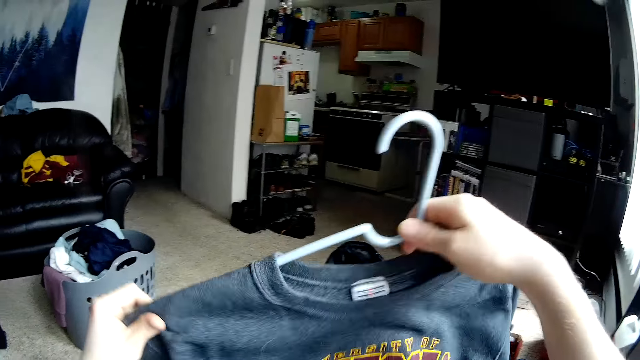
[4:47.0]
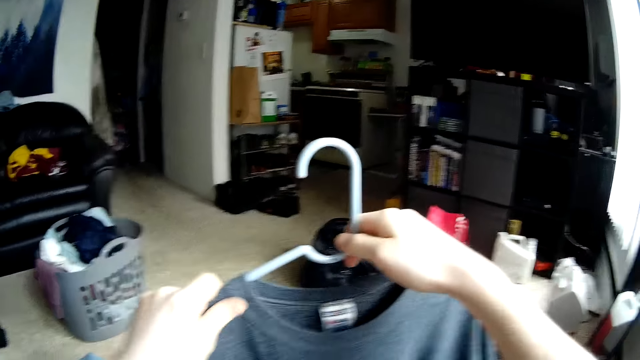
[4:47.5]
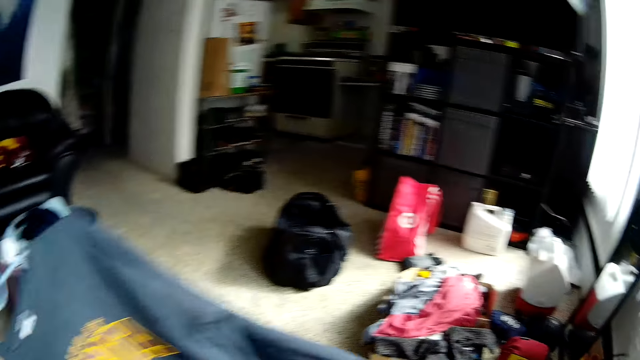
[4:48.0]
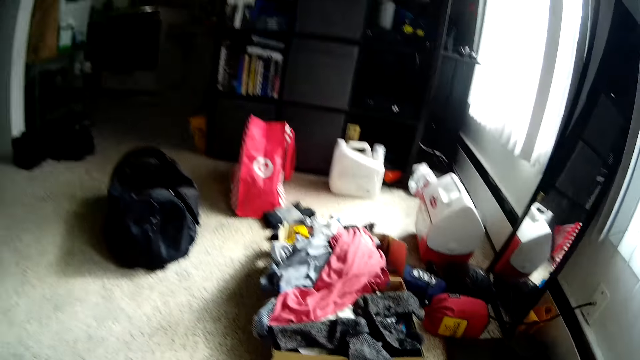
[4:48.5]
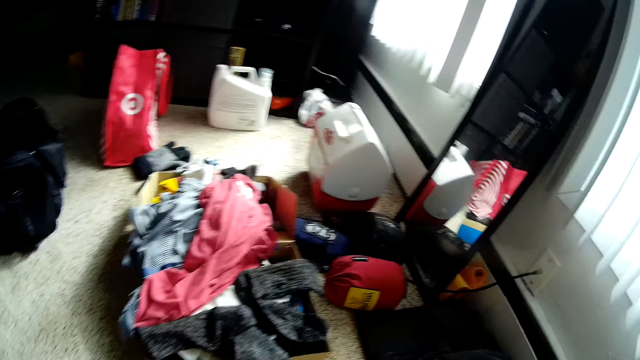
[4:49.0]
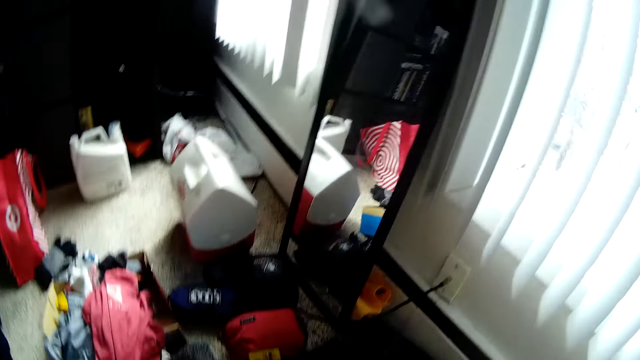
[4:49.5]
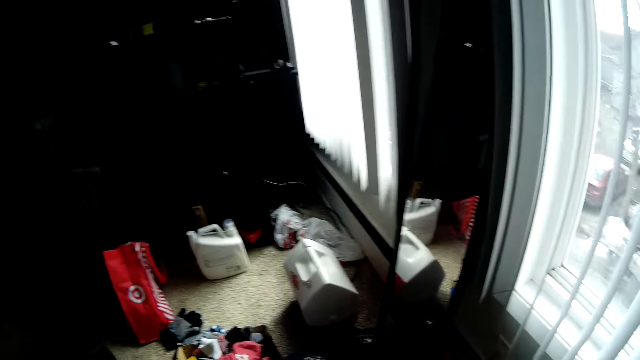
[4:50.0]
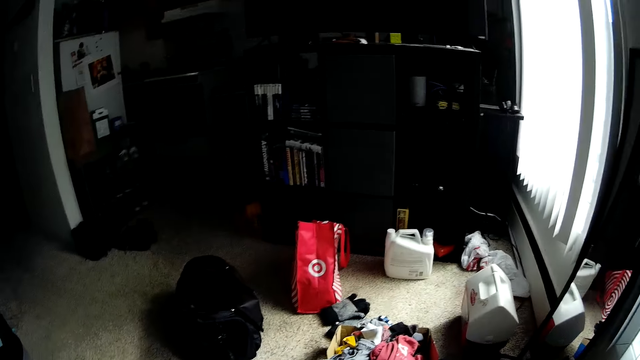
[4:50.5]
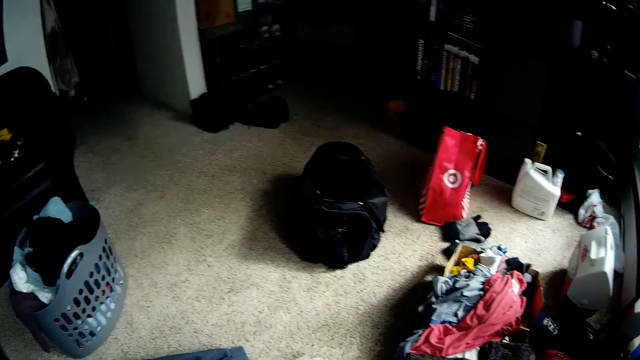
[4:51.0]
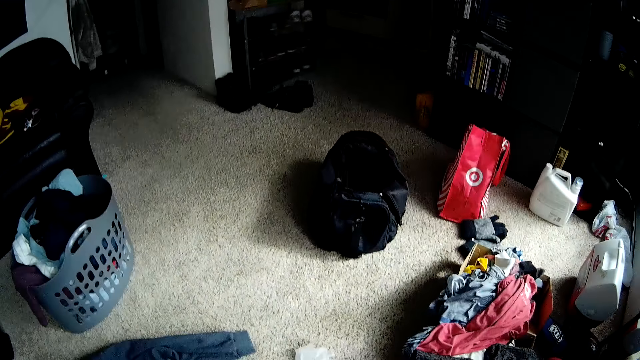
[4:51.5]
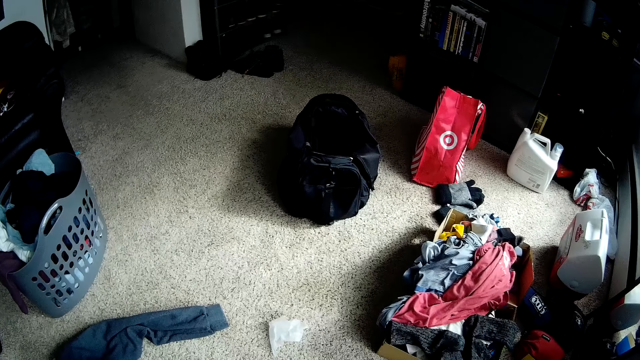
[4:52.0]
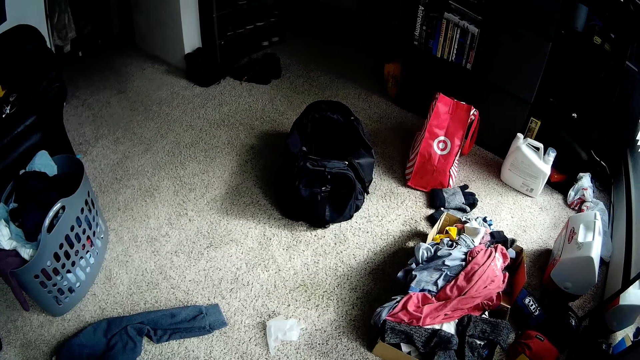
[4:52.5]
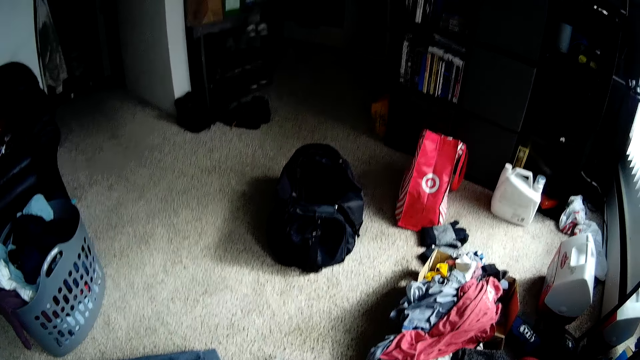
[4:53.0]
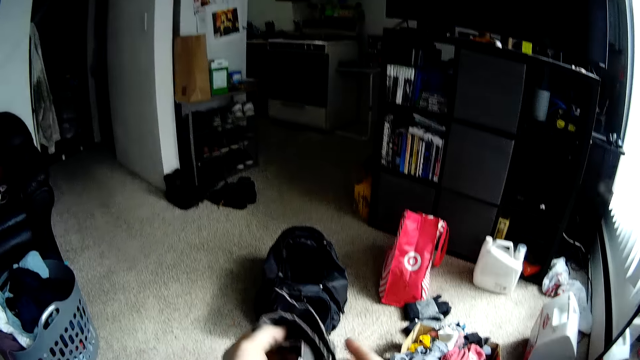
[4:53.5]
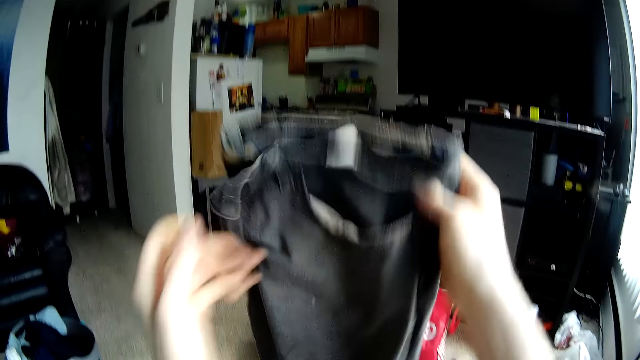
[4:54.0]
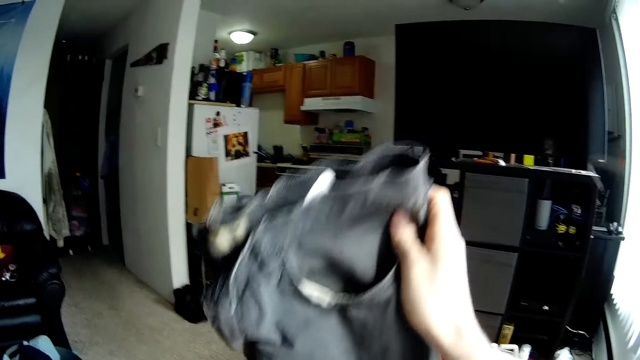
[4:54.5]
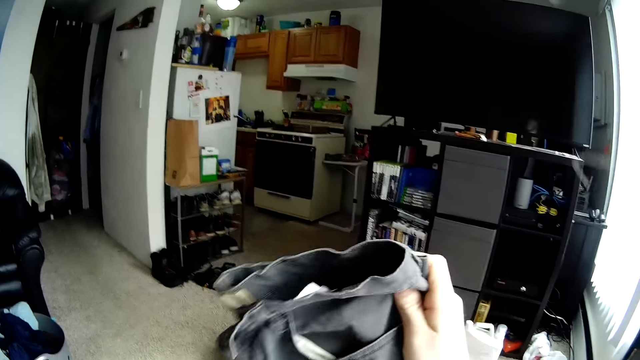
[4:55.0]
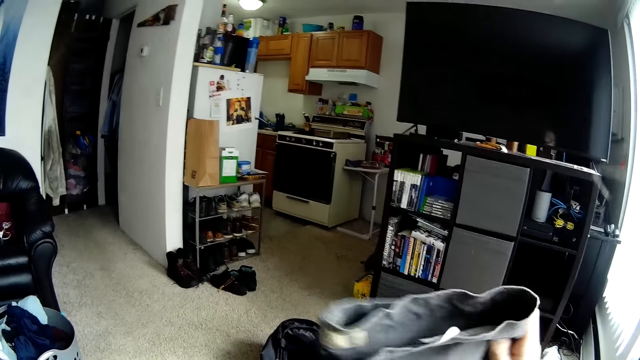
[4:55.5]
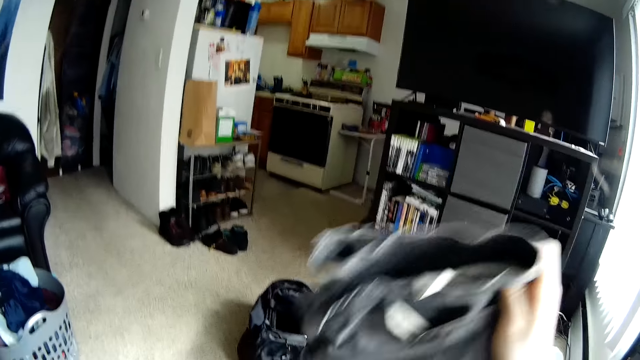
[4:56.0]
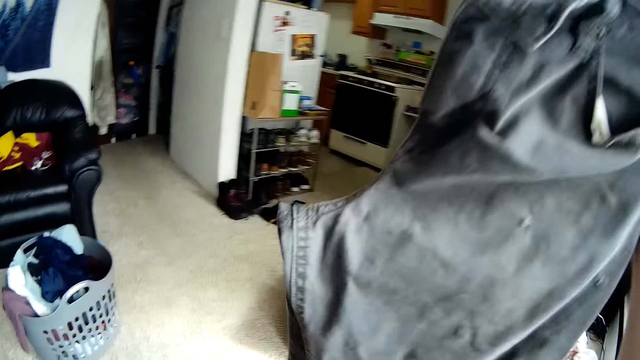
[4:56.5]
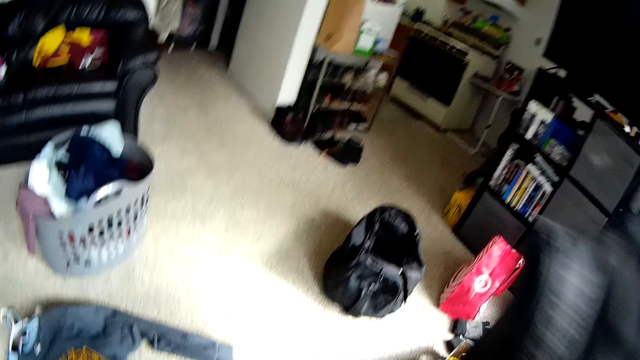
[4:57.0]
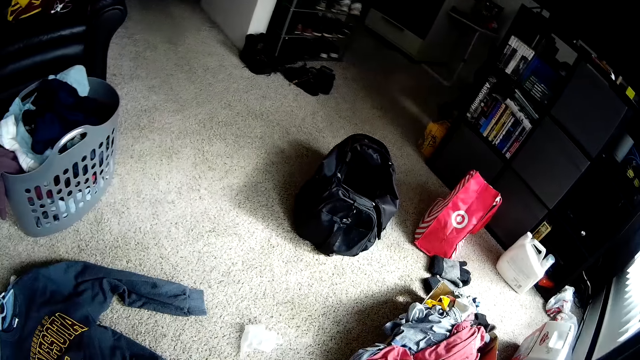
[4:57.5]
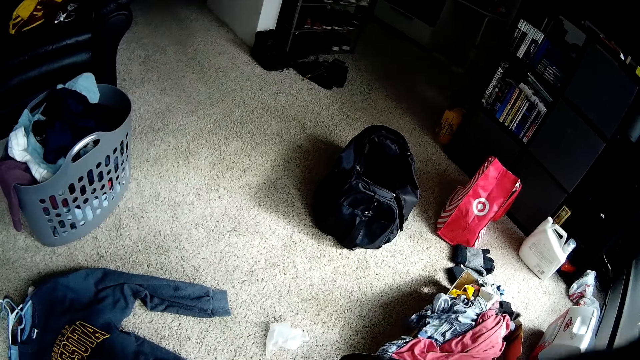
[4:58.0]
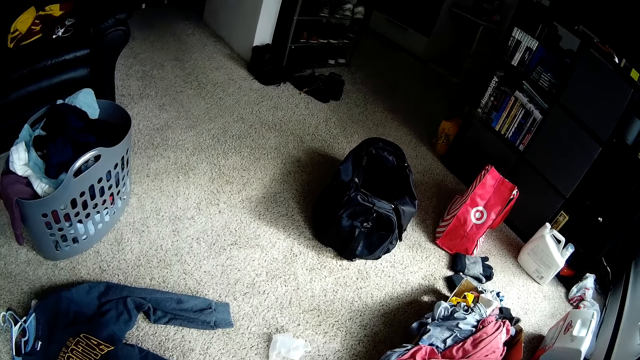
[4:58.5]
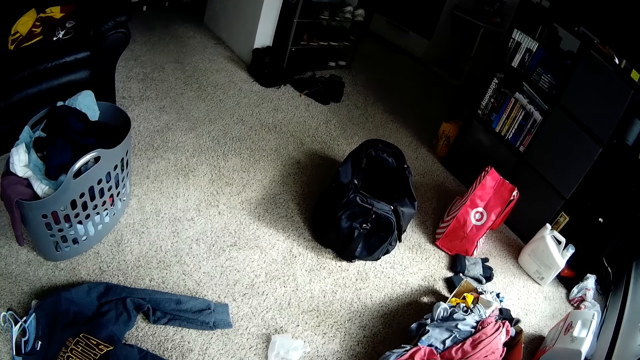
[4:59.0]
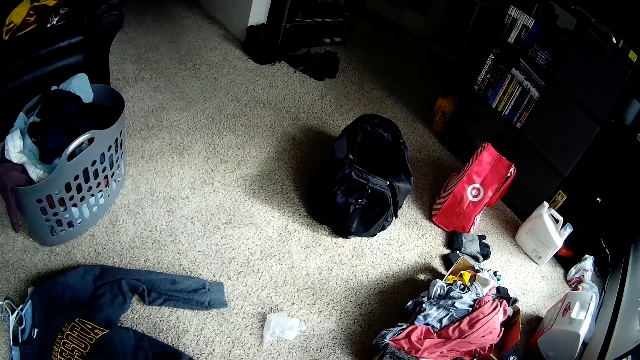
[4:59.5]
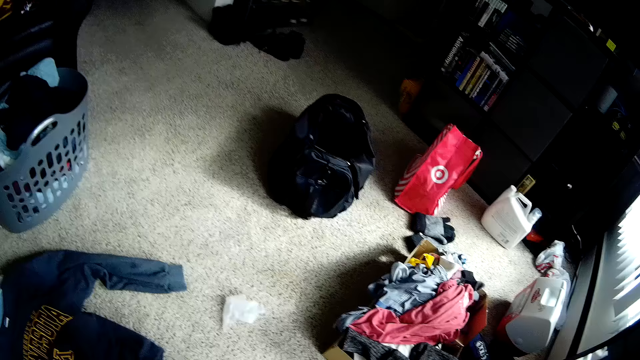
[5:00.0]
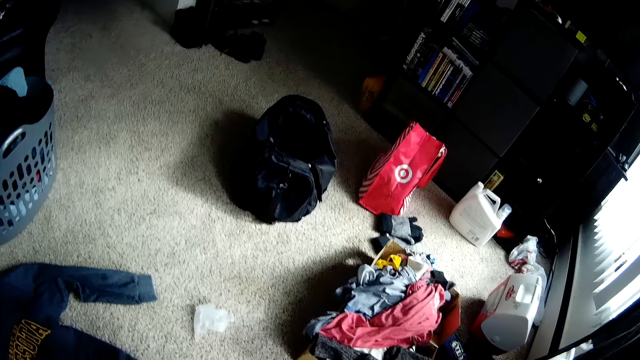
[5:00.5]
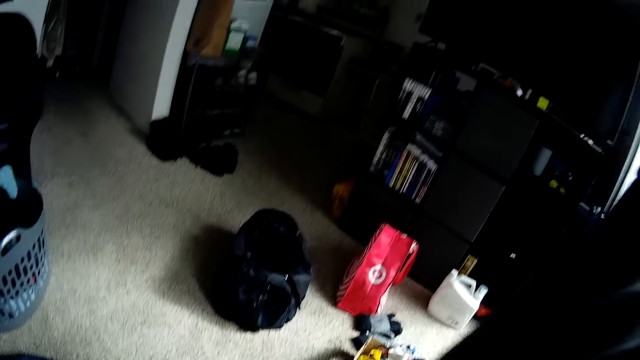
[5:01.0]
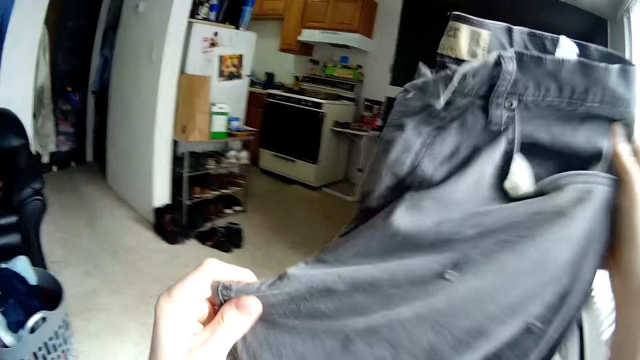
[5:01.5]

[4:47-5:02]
The camera wearer raises a cloth and places the cloth on a bed. They walk around the room. They lift a trouser. They fold the pant with both hands. They lower the cloth.

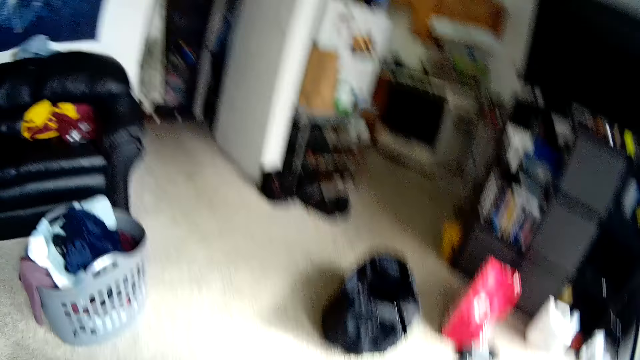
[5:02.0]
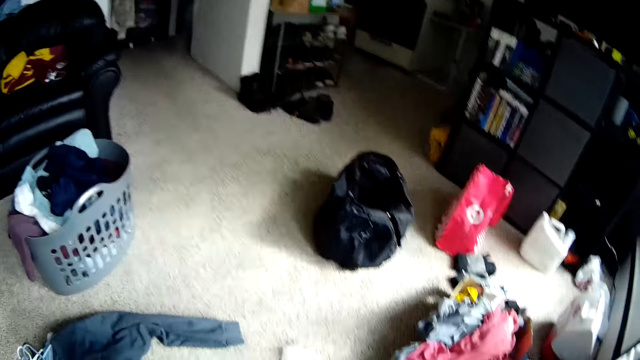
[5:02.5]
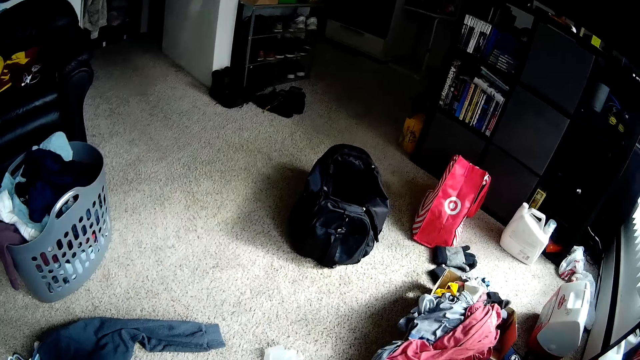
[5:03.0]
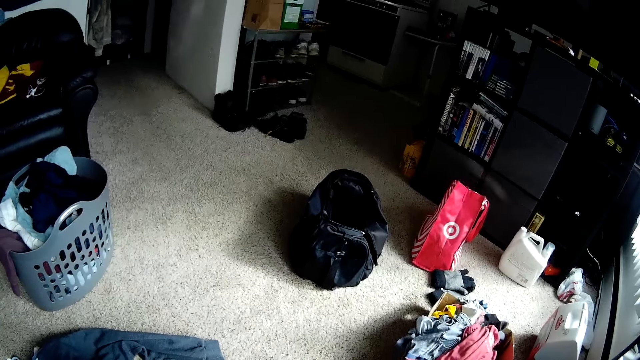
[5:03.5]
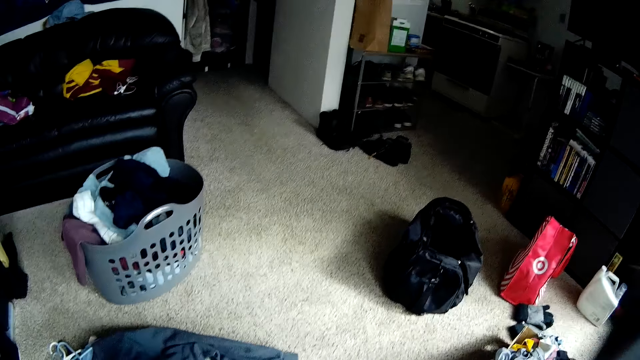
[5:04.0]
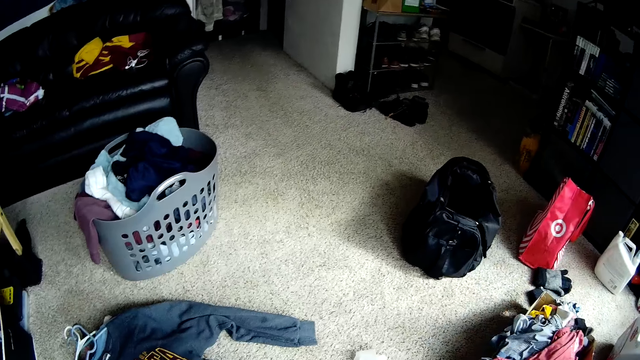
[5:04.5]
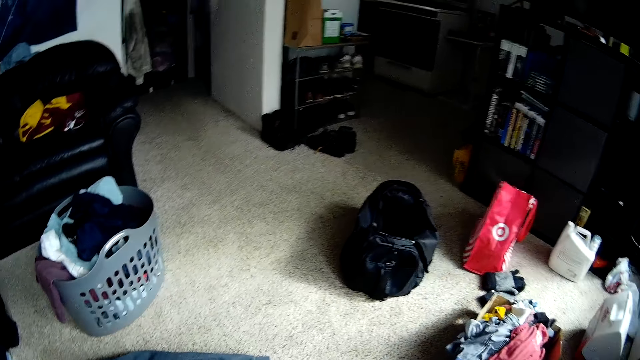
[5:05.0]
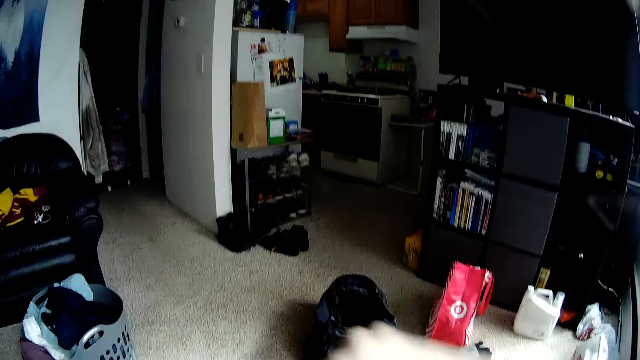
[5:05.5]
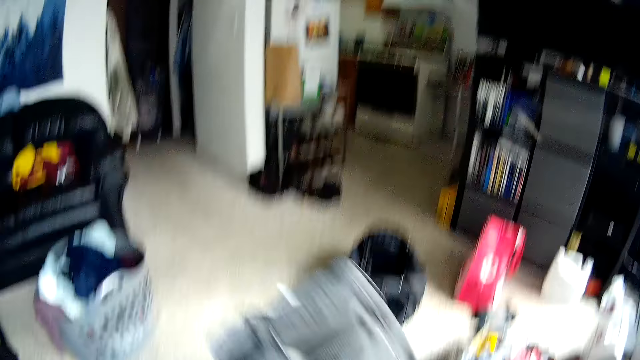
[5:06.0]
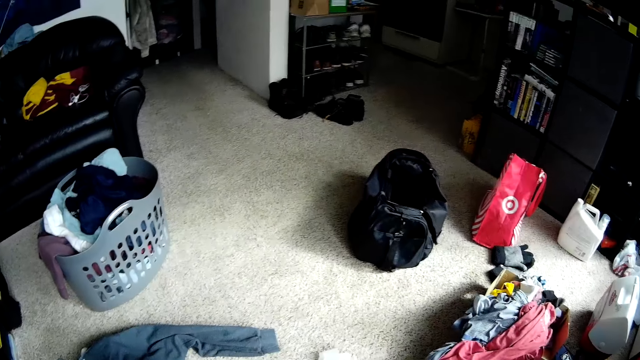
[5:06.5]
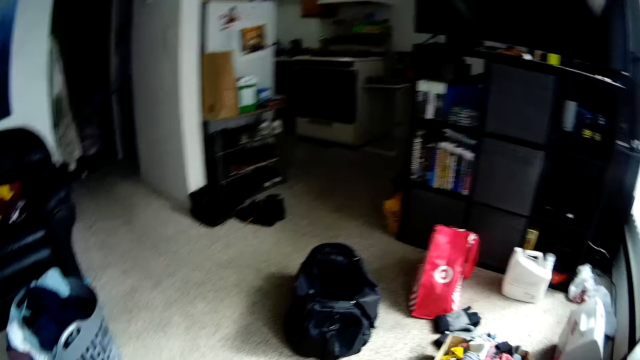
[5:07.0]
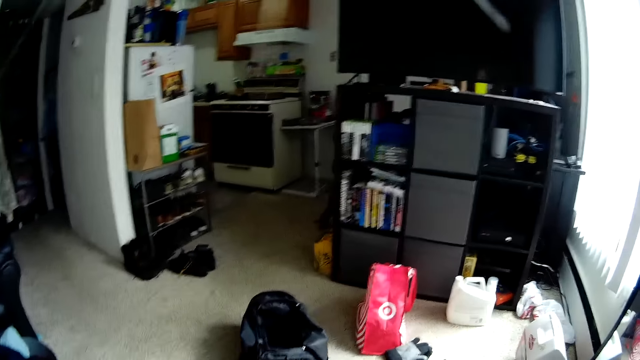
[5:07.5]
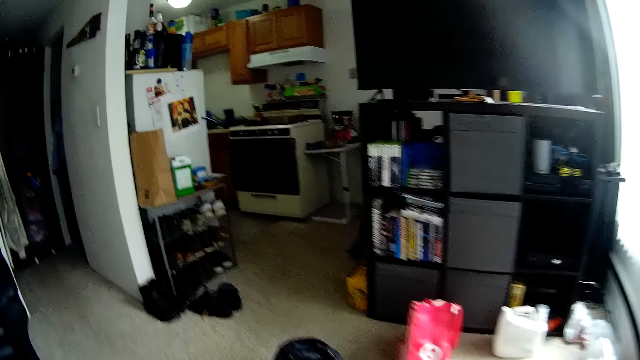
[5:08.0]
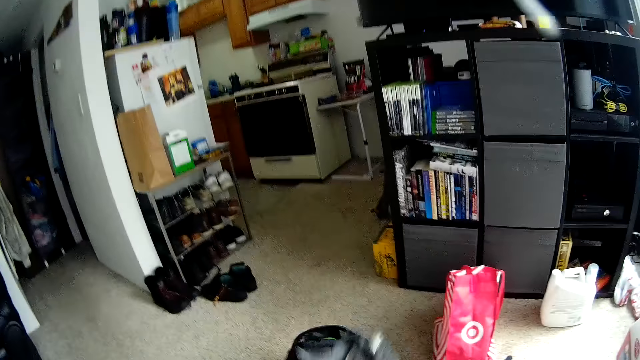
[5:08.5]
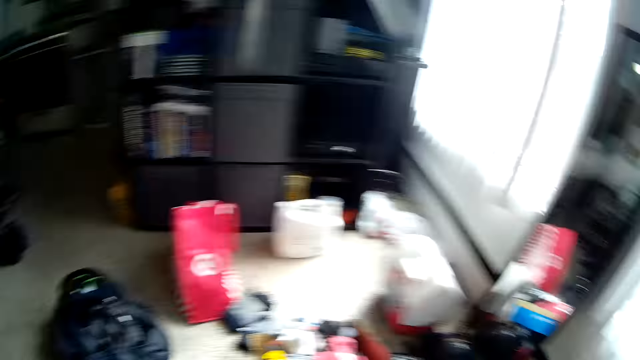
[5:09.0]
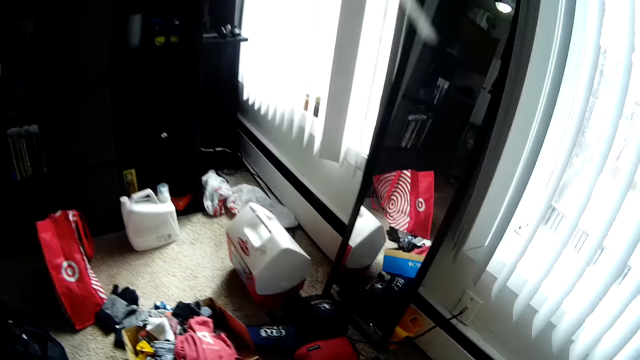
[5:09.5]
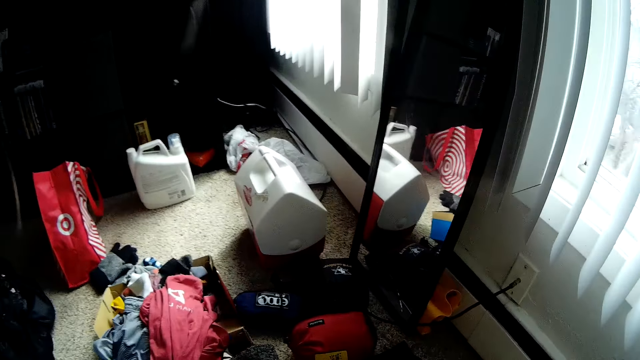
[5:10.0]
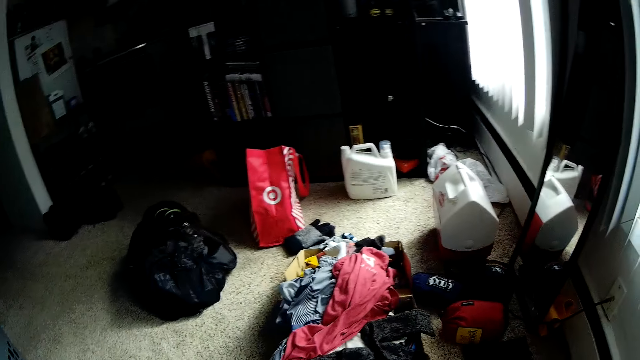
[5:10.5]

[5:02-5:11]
The camera wearer drops the pant on a bag.
